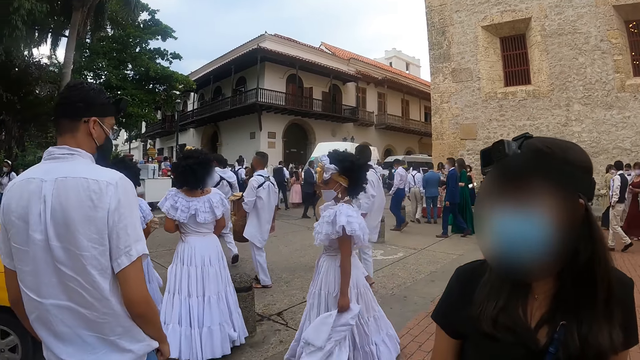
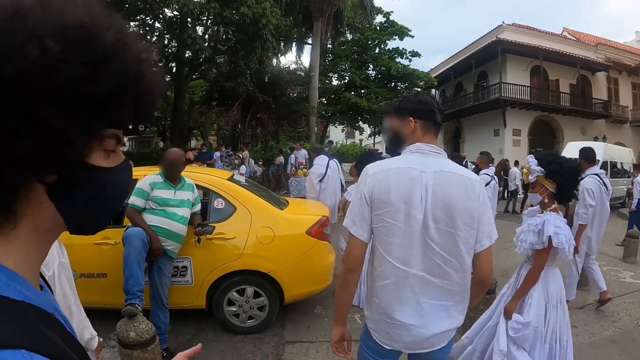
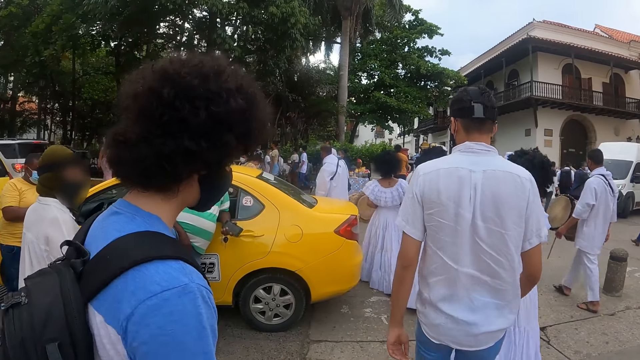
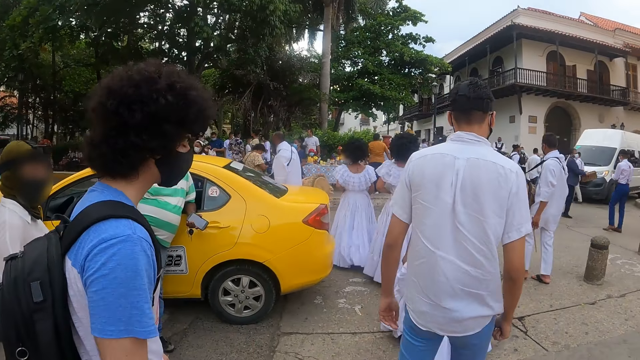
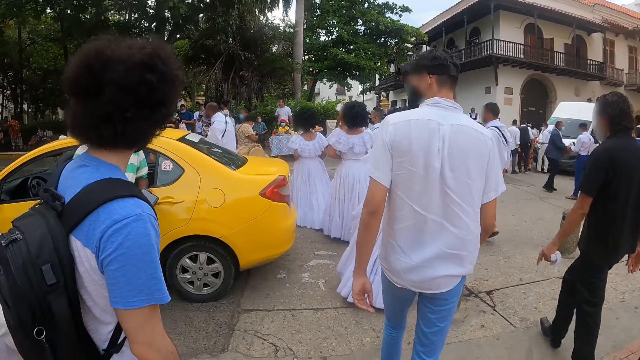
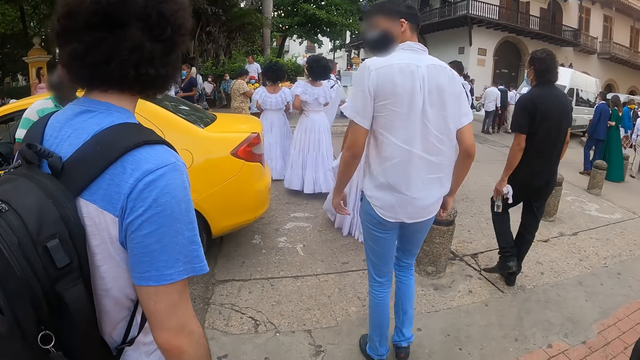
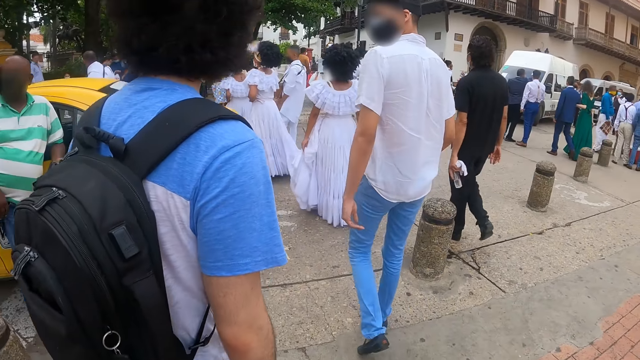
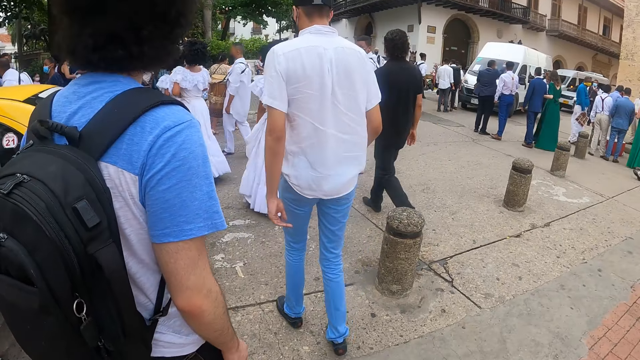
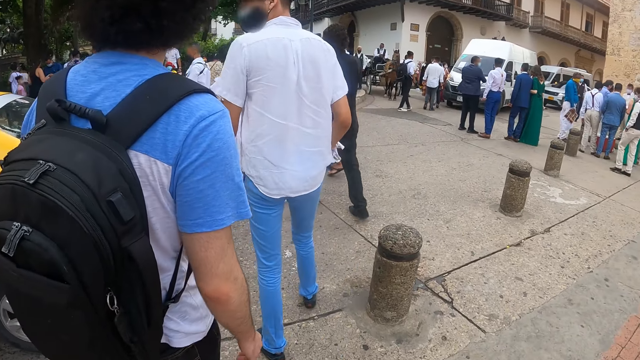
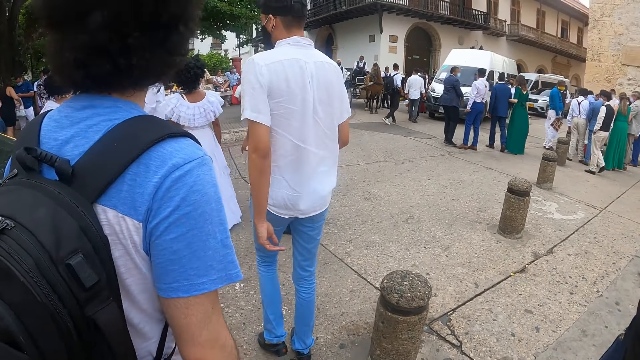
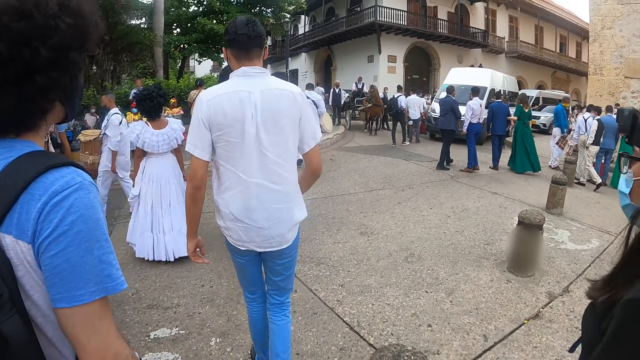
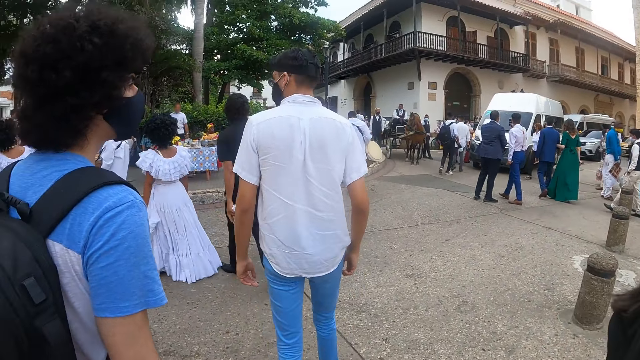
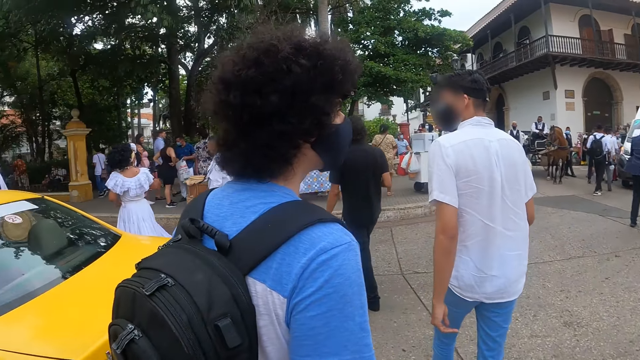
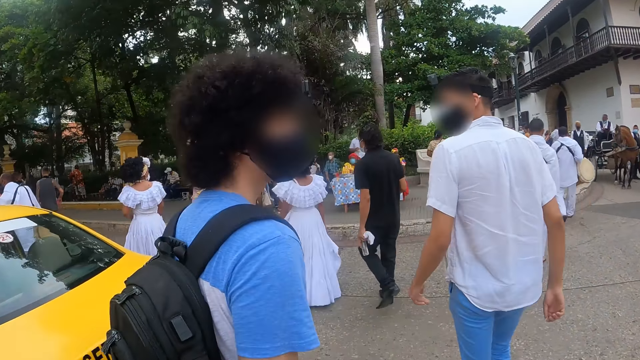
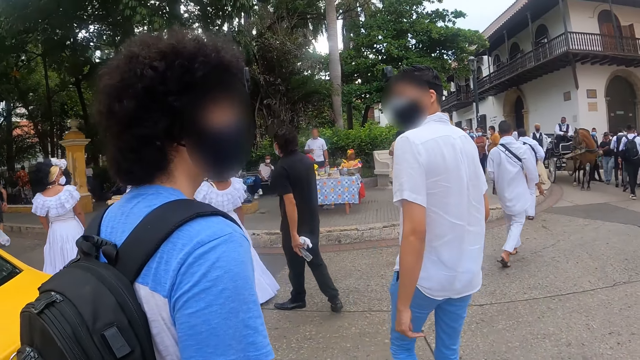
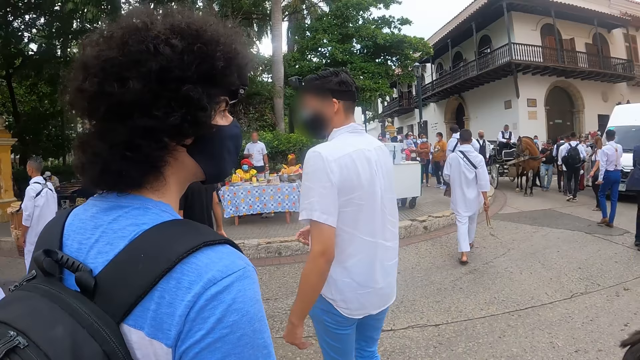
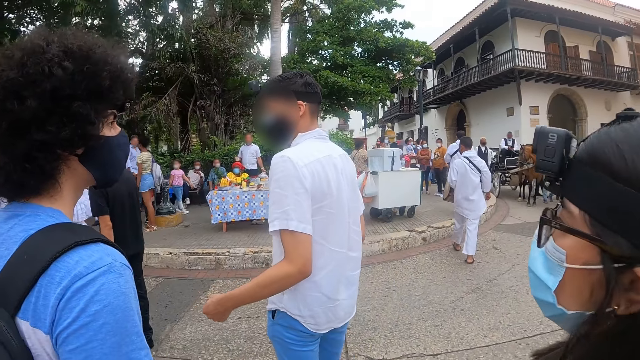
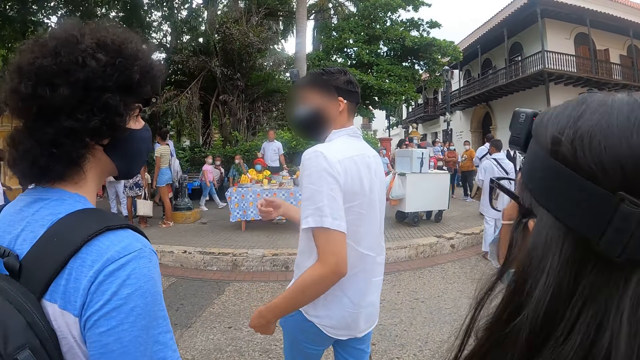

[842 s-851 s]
The camera wearer walks behind a man in the street.

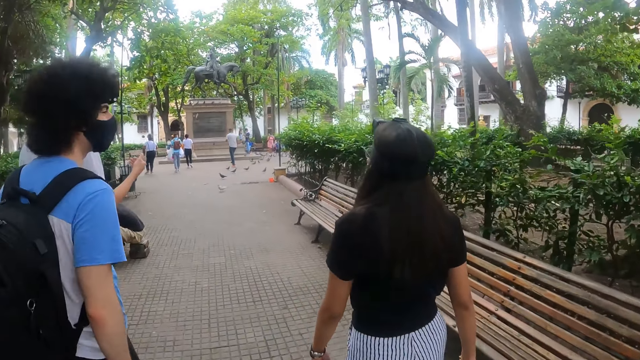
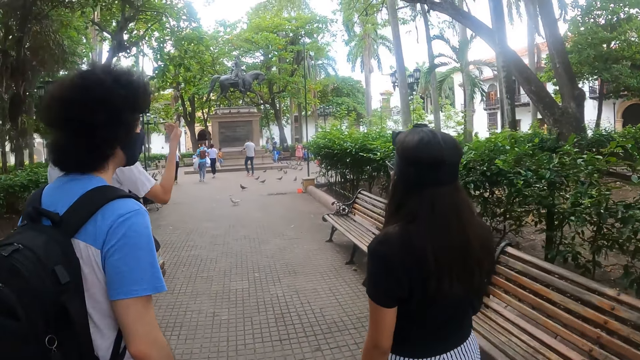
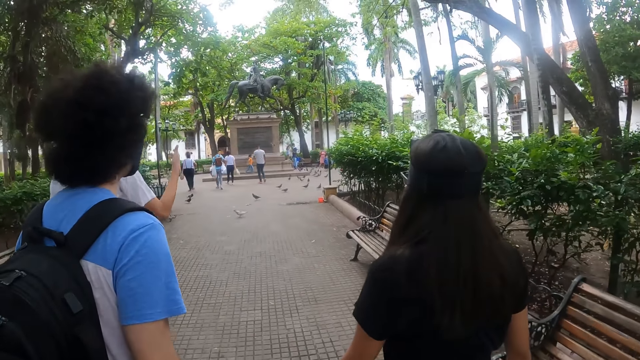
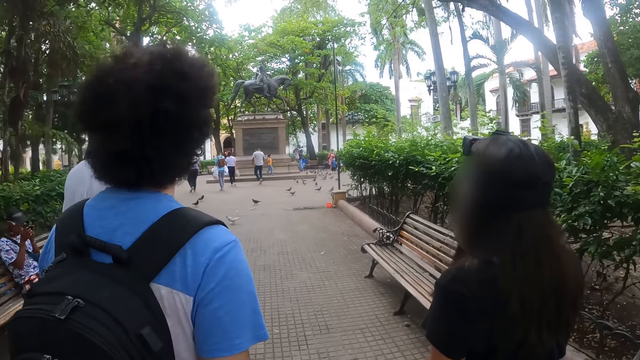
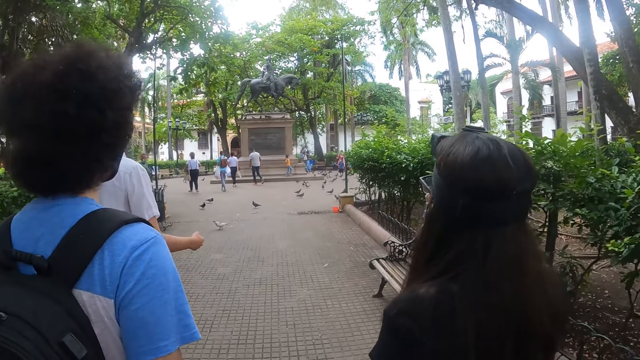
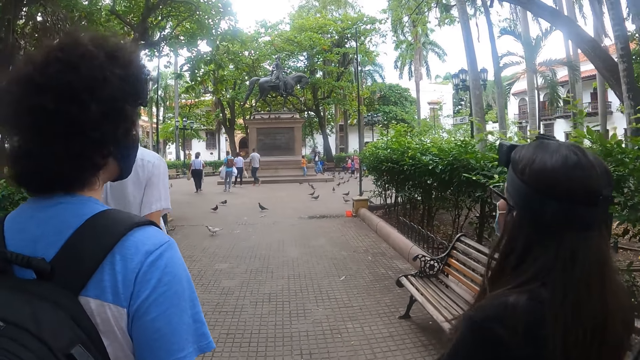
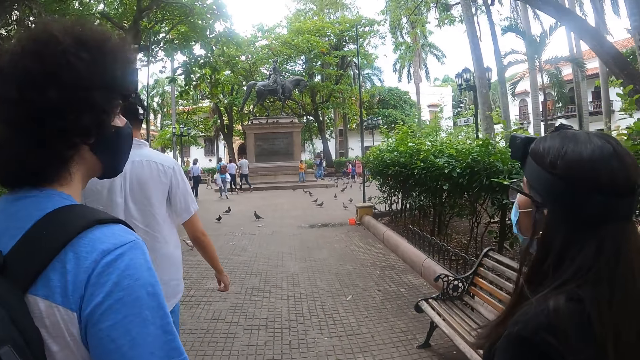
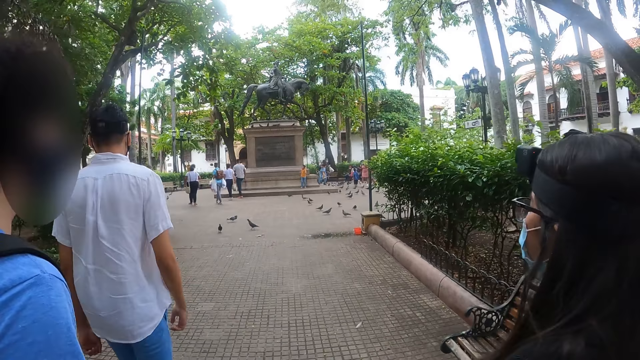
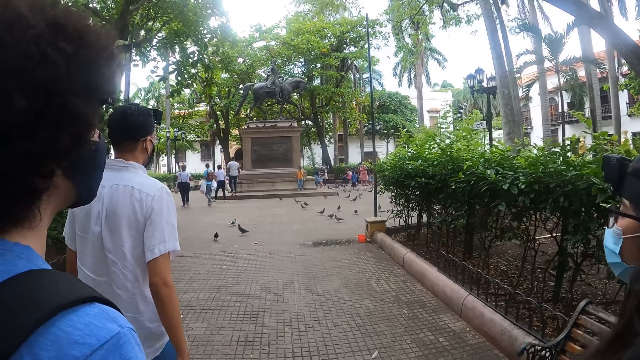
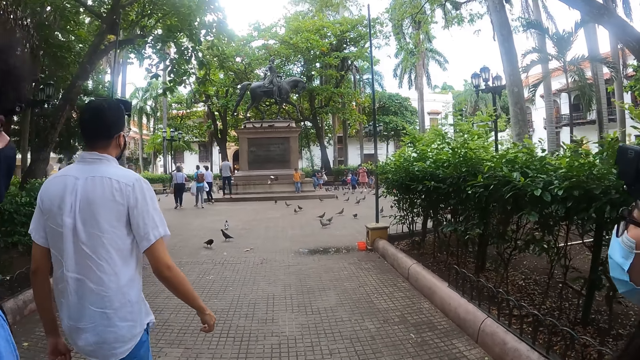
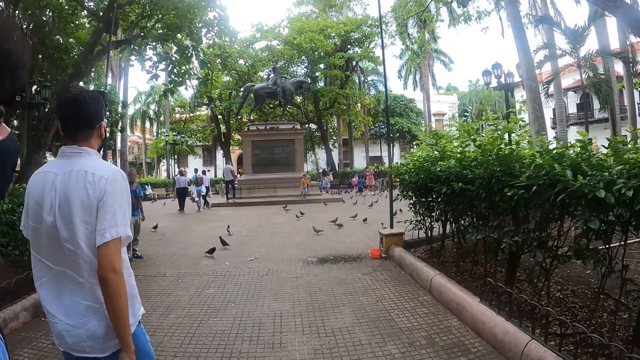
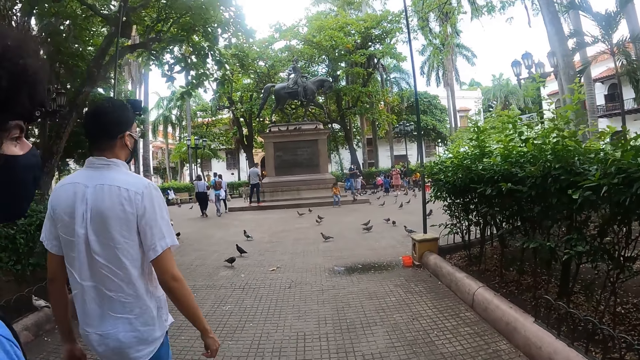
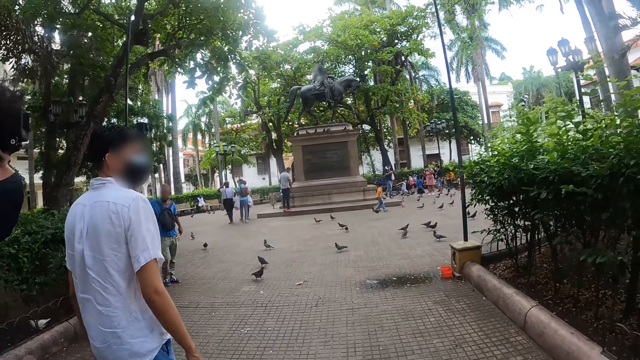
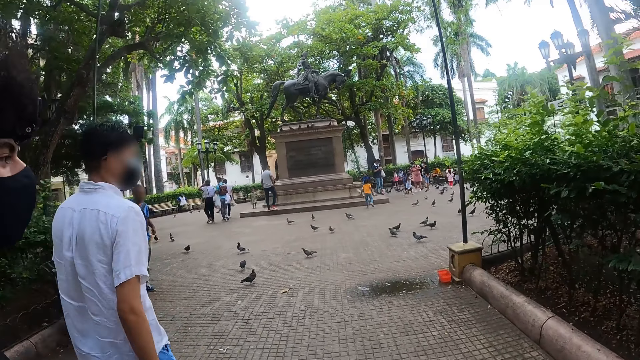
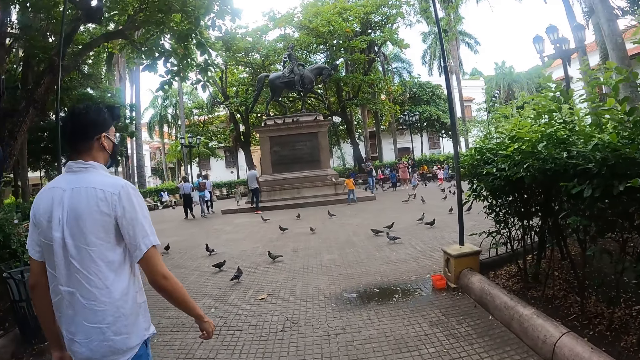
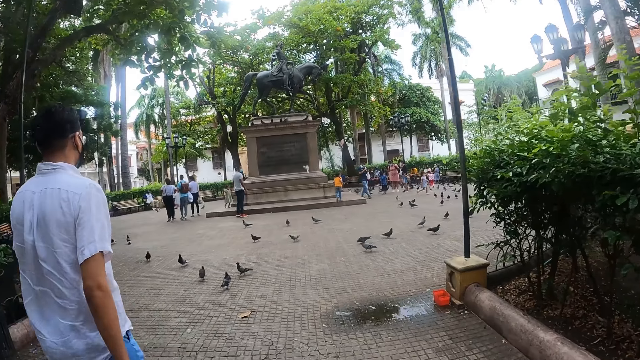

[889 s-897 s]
A man moves a hand. The camera wearer walks behind the man.

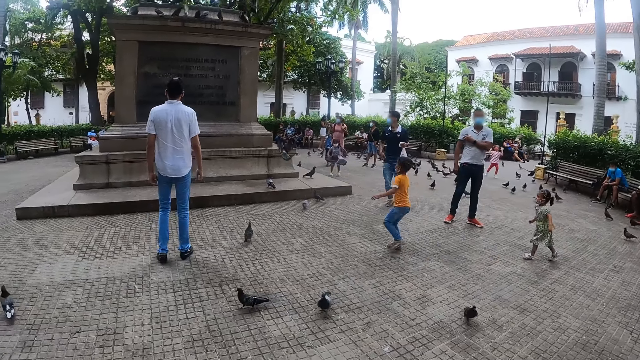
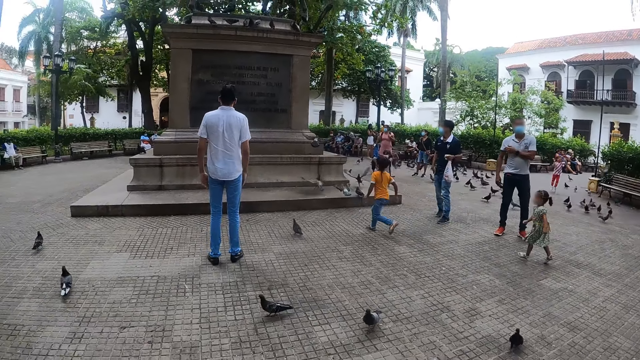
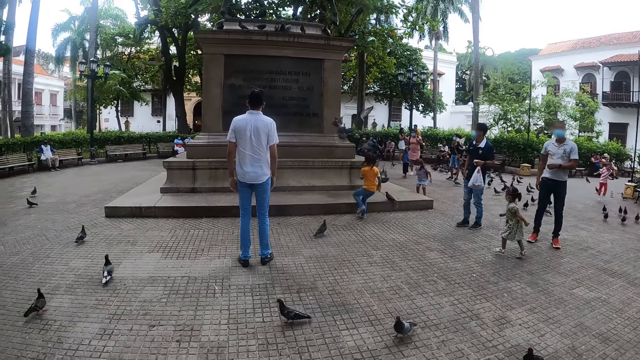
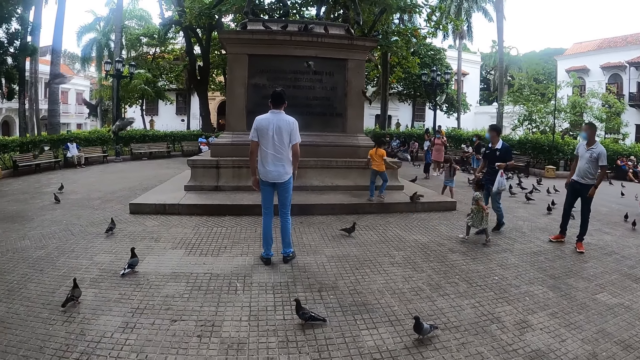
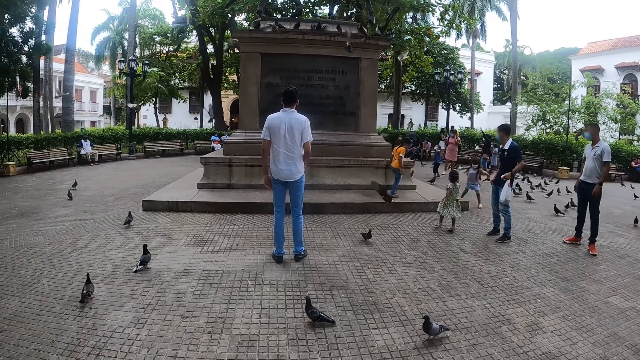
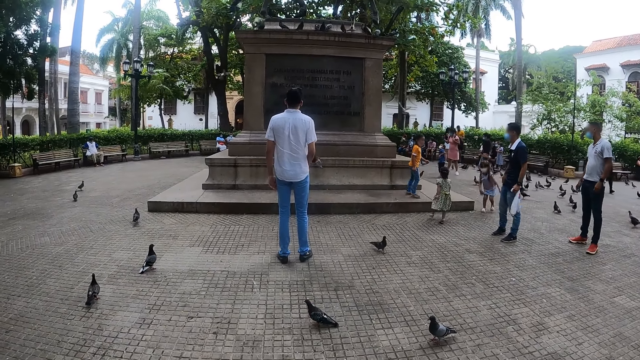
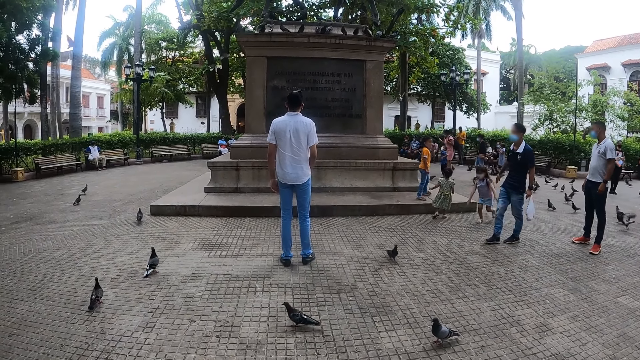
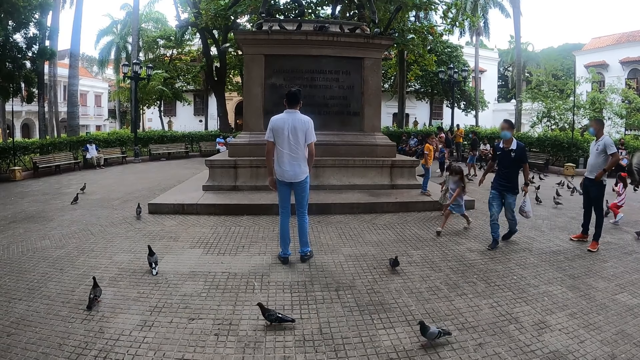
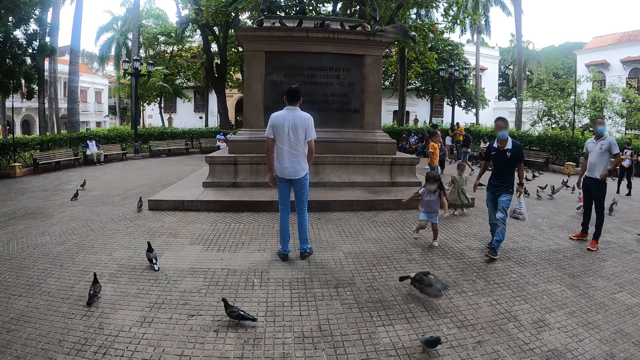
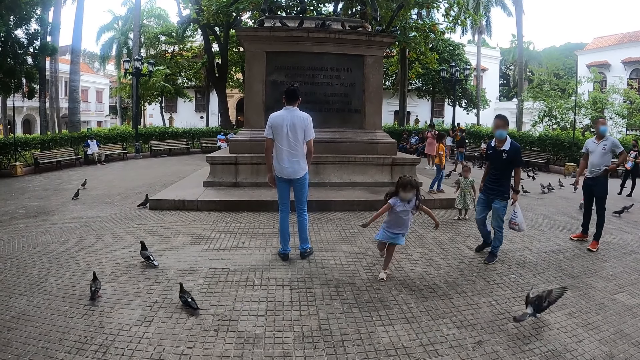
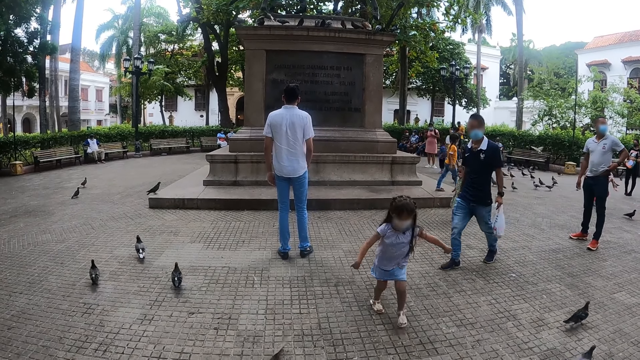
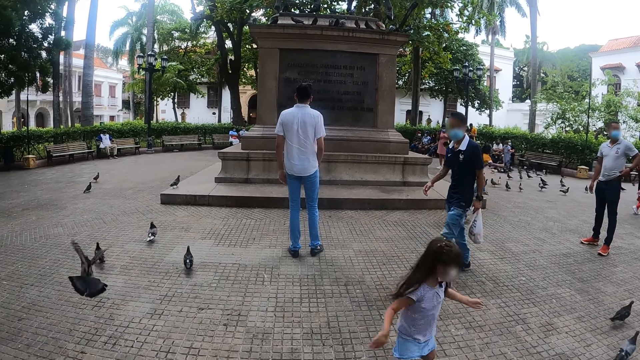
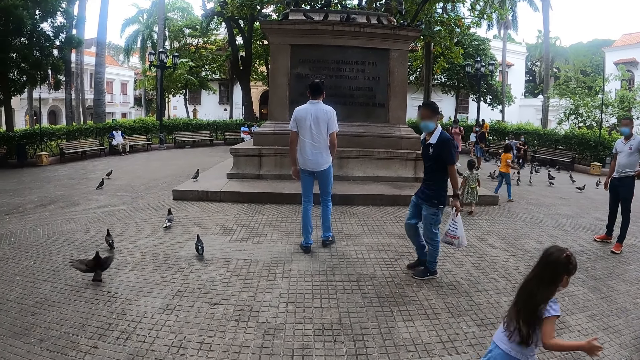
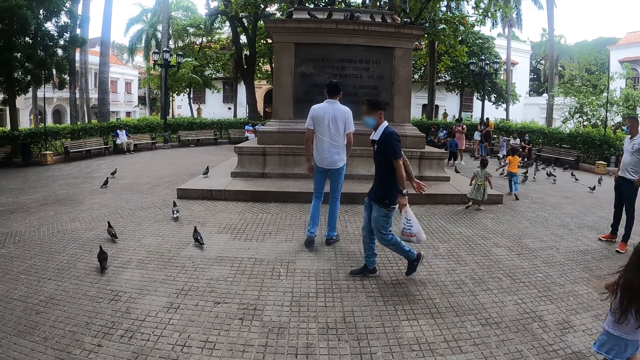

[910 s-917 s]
The camera wearer stares at a memorial block.
